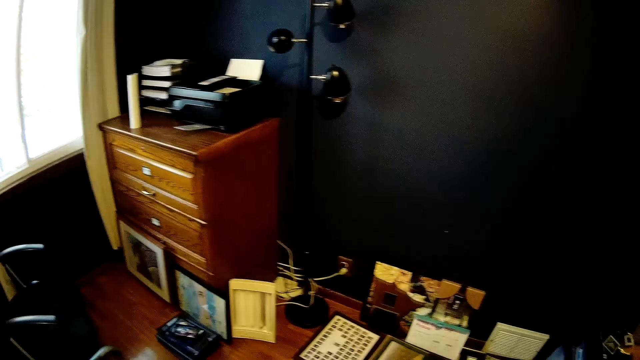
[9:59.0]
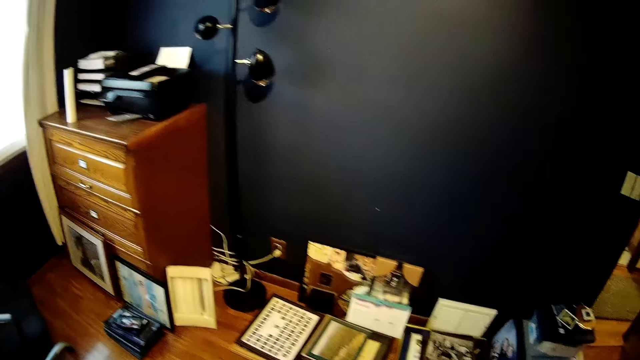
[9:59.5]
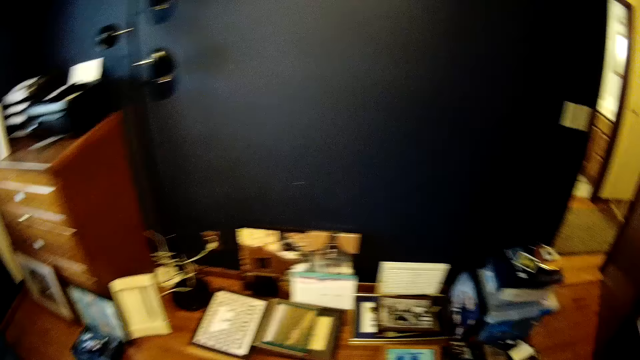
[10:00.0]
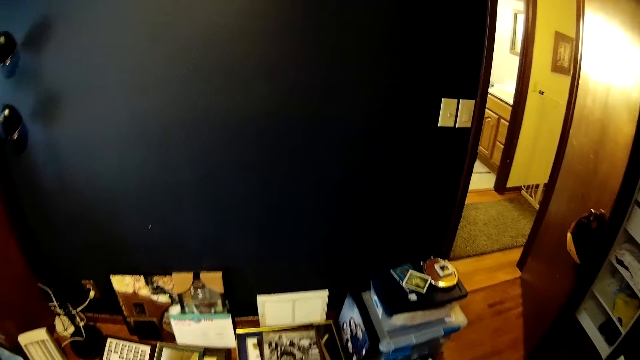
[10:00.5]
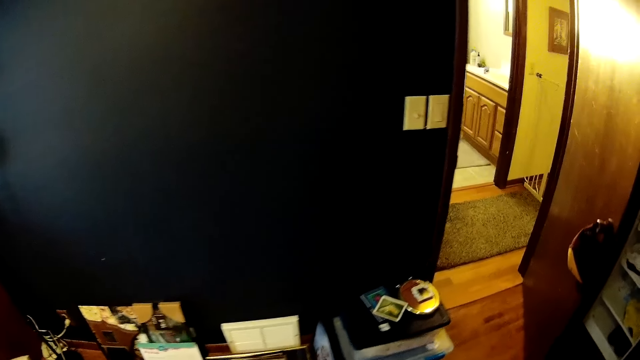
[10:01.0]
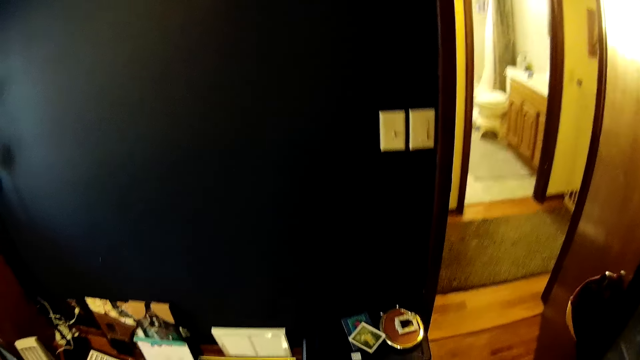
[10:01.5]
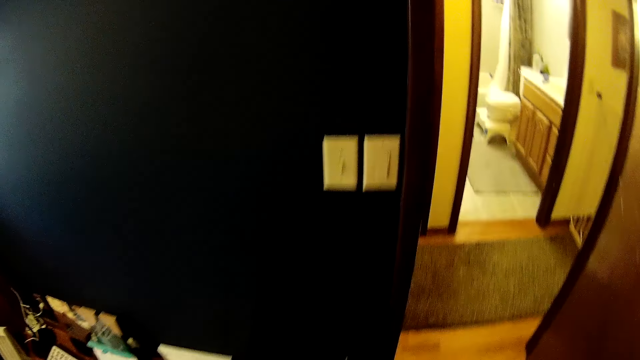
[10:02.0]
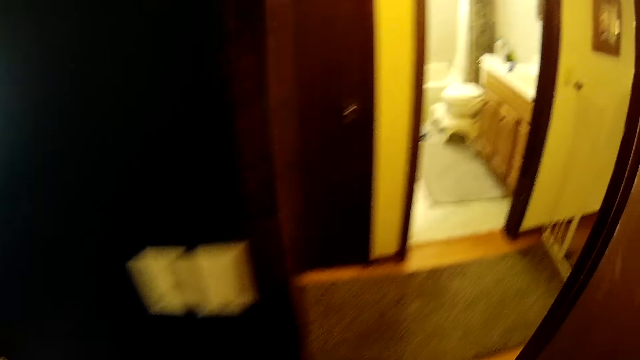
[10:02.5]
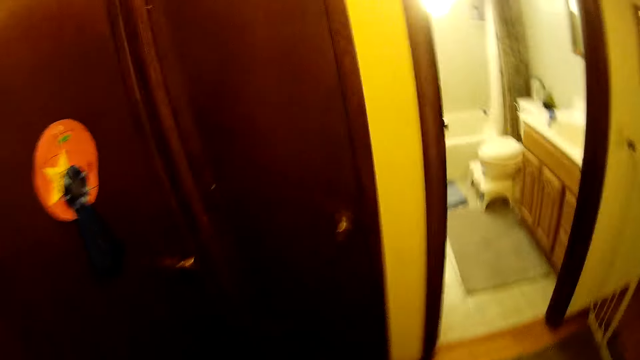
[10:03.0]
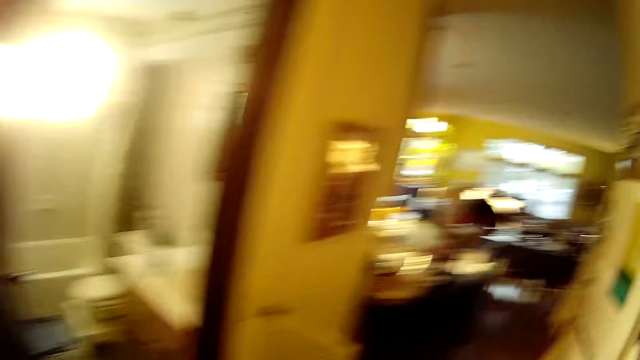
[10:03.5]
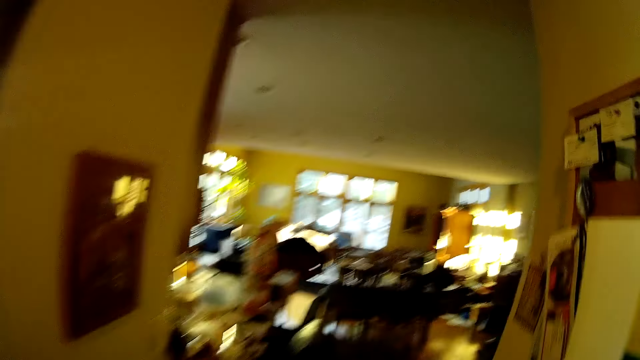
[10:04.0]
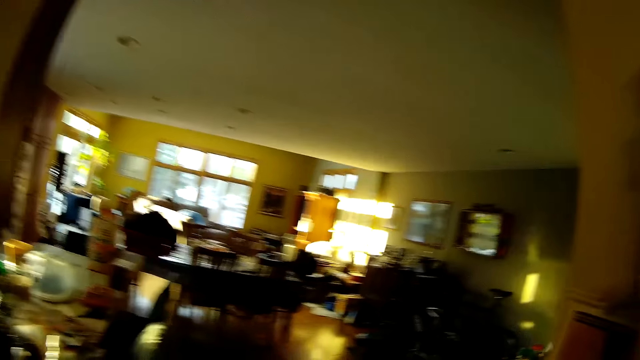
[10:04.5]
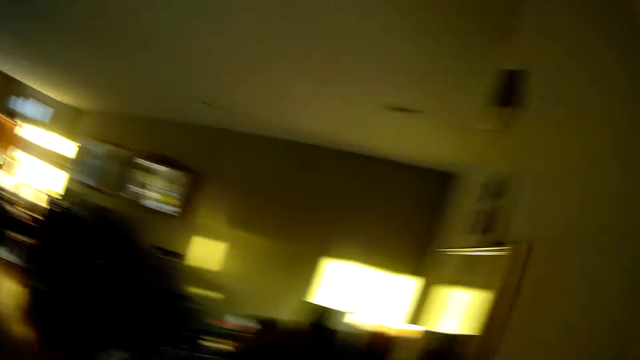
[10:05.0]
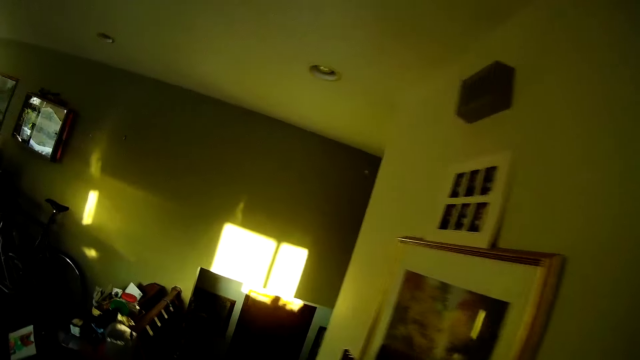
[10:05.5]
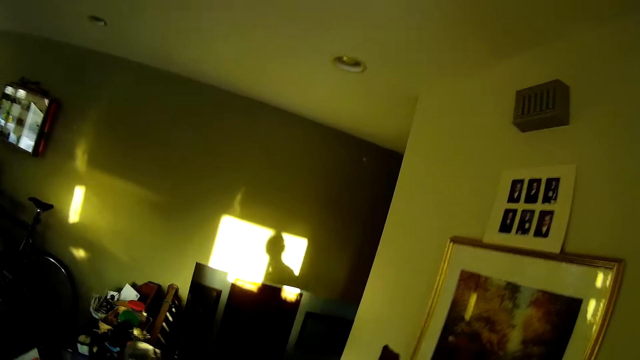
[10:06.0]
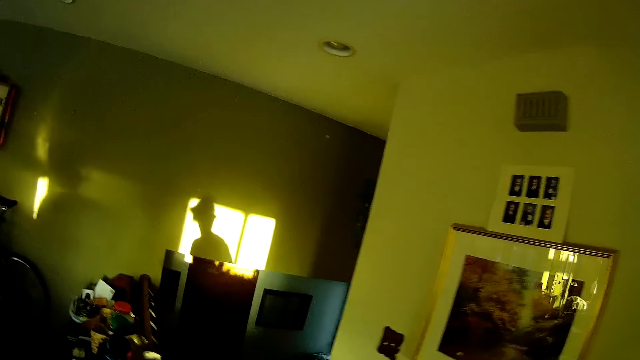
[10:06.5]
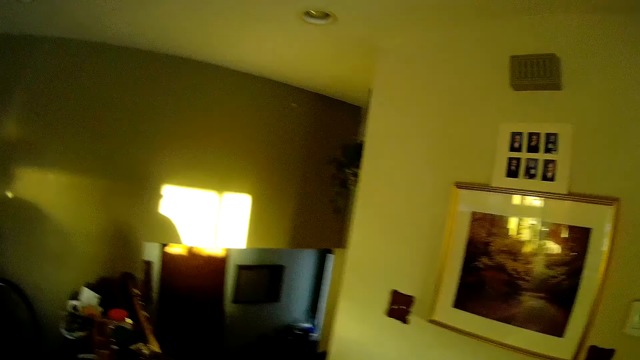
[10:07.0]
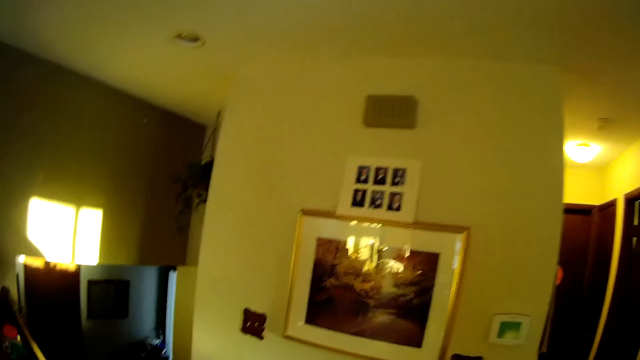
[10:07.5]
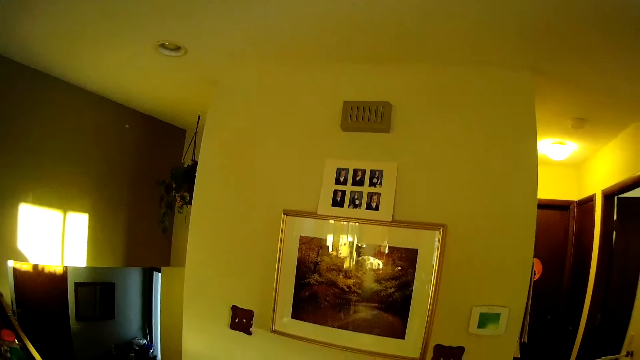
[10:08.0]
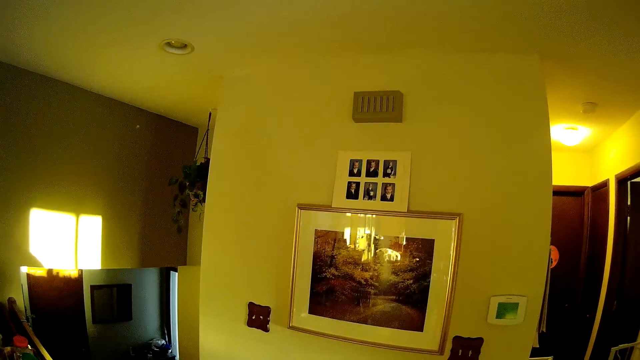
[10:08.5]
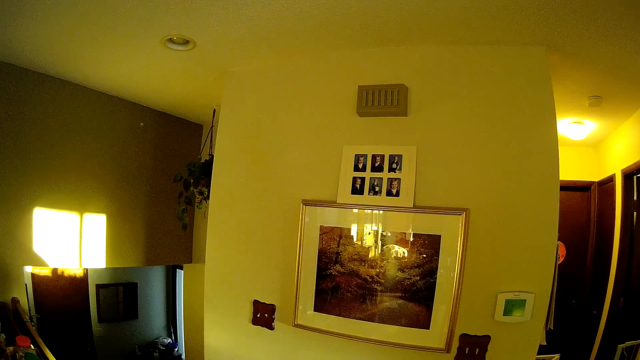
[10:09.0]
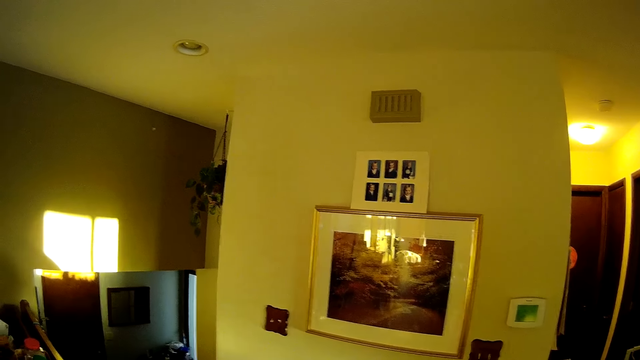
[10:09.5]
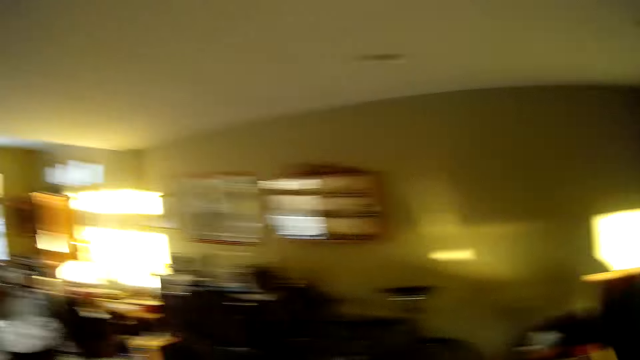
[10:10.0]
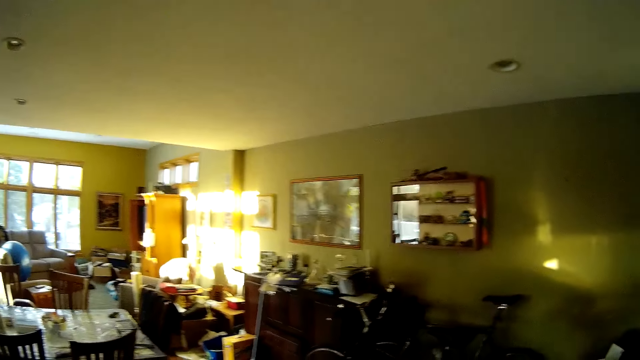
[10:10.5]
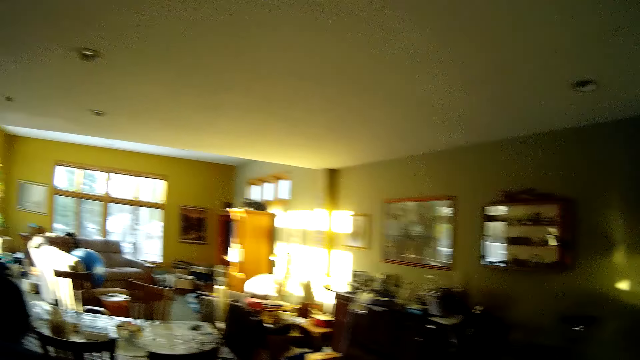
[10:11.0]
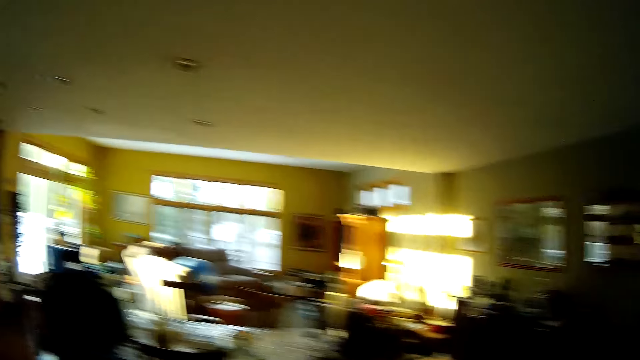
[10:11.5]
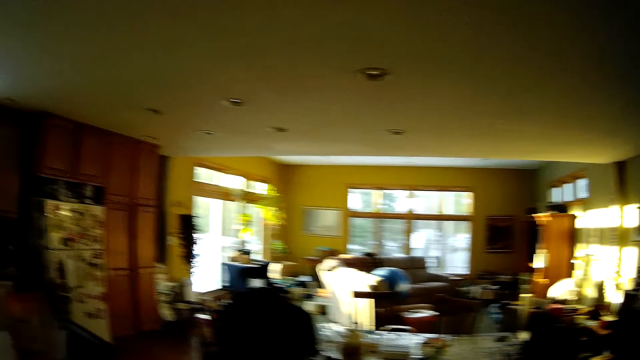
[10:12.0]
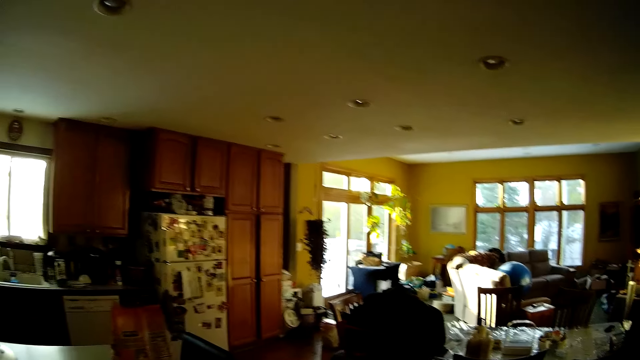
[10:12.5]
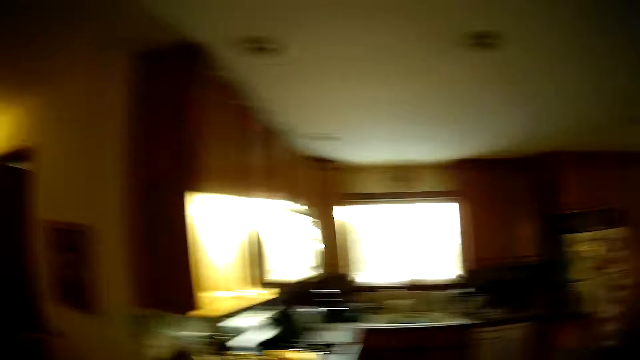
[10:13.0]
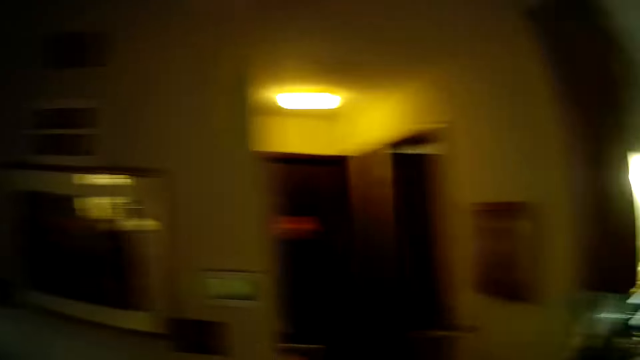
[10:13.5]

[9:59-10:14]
The camera wearer looks at the office equipment. They walk around the house. They look at the framed picture.

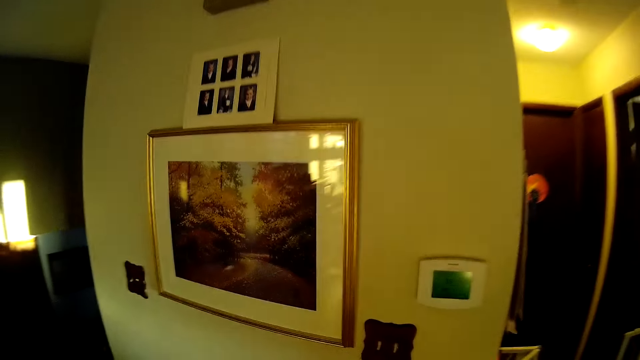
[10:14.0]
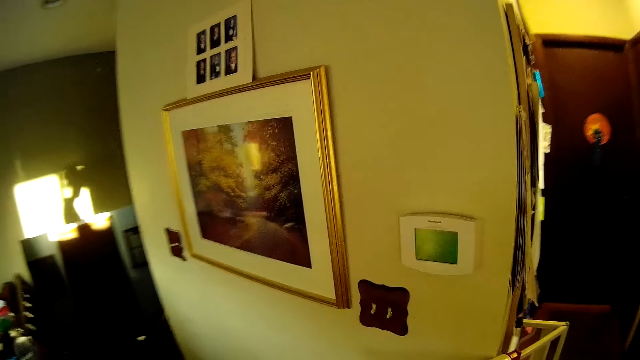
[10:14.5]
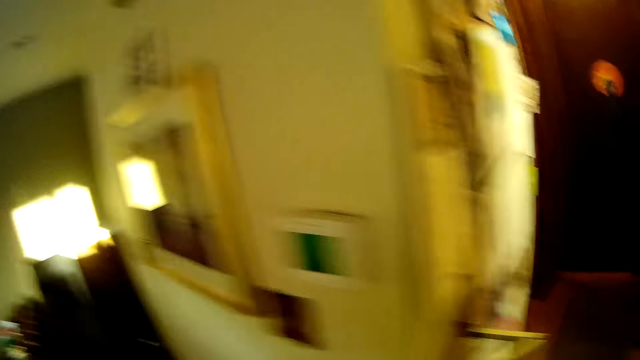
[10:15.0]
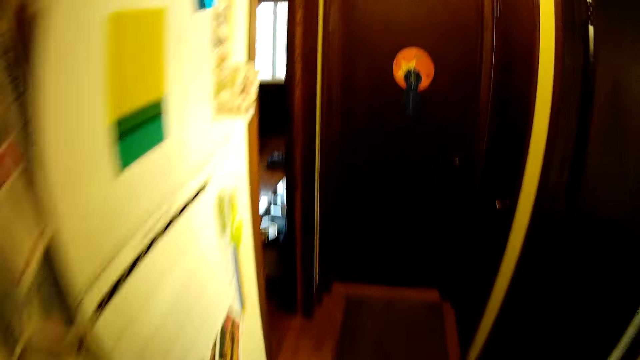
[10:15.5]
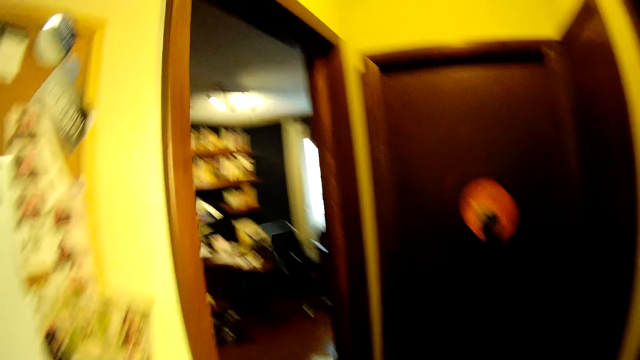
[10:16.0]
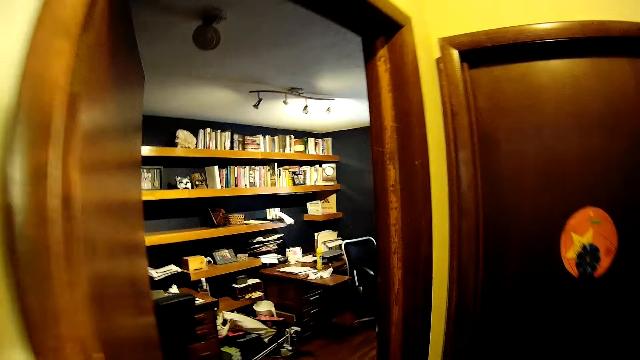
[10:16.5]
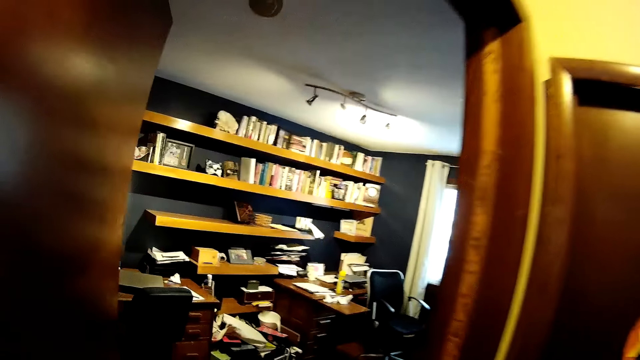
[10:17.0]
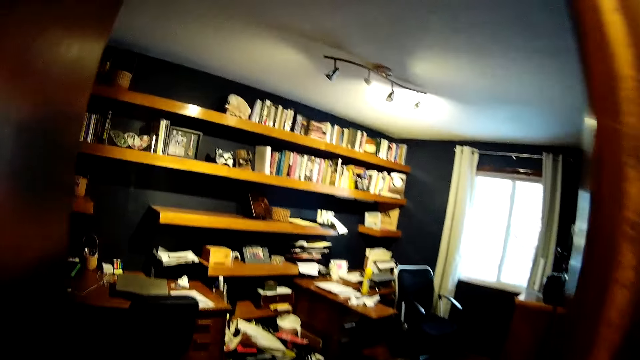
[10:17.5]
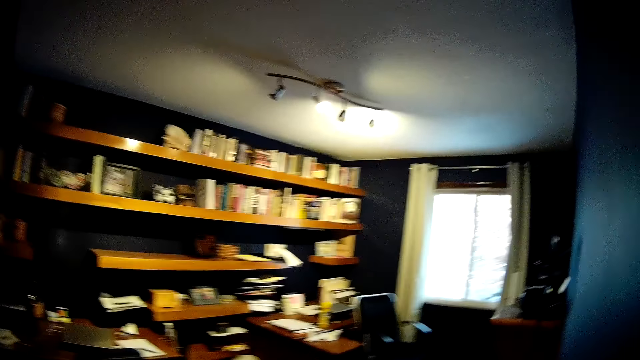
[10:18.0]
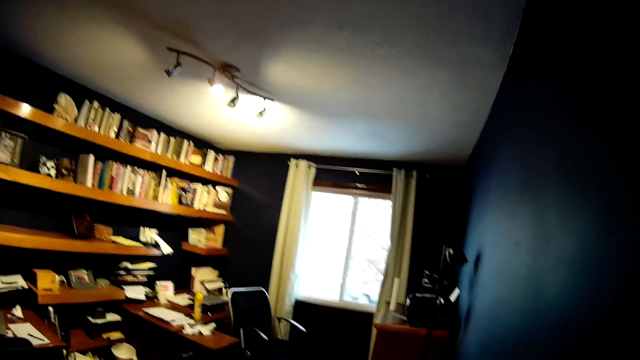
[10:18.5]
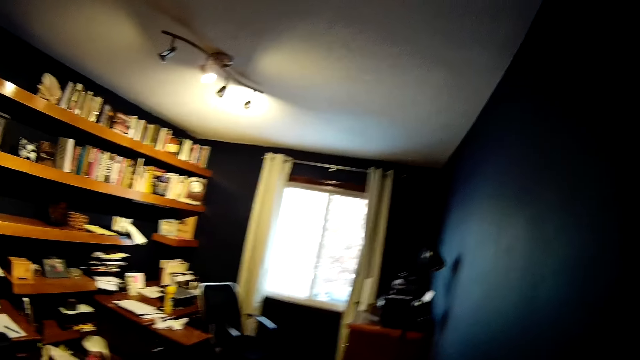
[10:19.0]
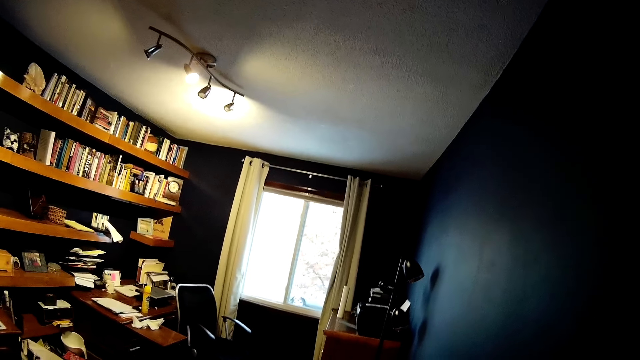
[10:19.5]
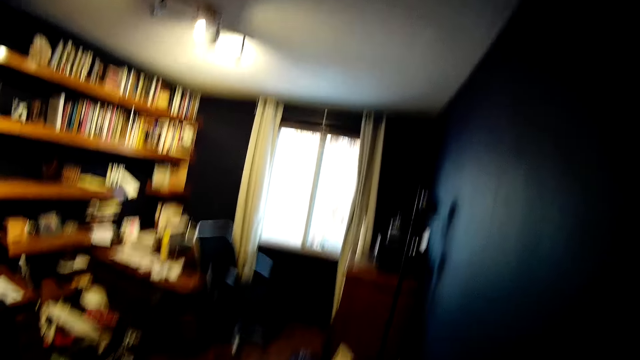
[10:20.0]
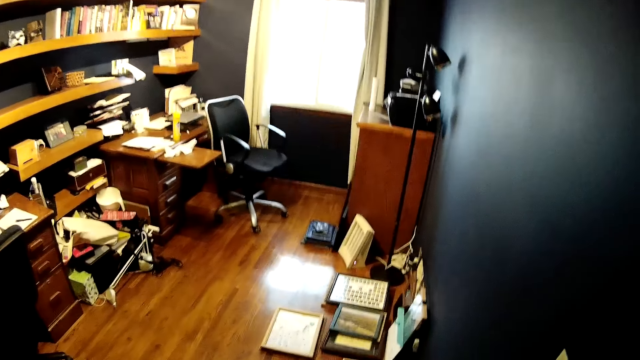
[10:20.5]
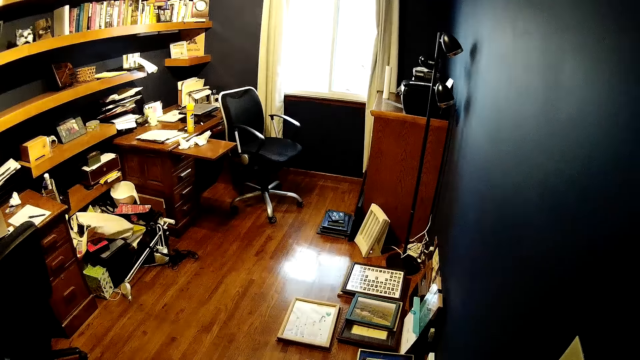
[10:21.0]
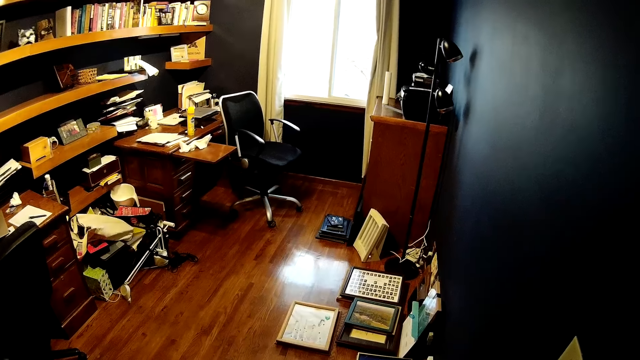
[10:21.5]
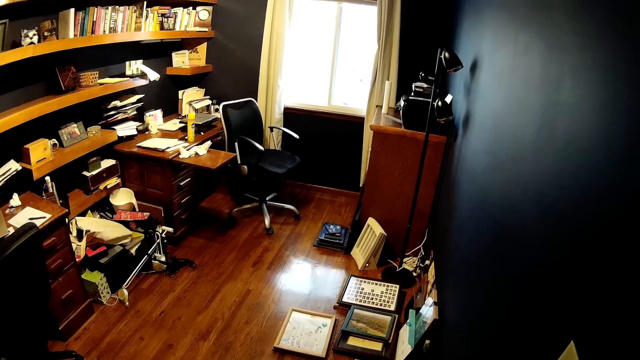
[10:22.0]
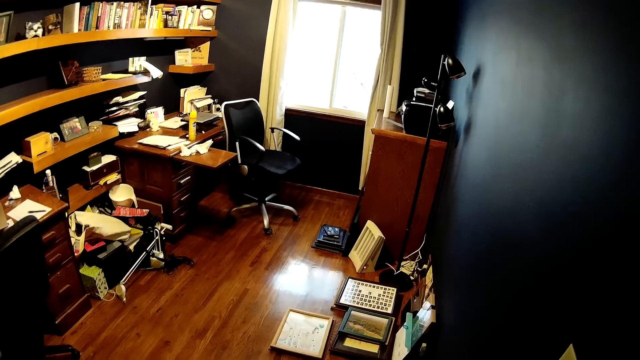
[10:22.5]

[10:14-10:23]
The camera wearer enters into the office room. They look around the office.
